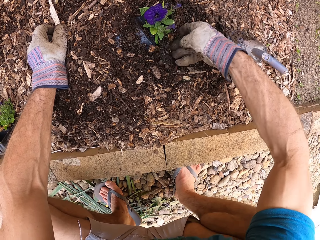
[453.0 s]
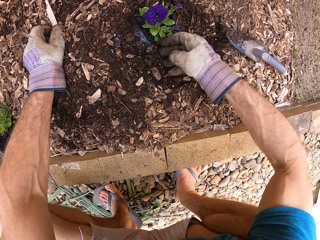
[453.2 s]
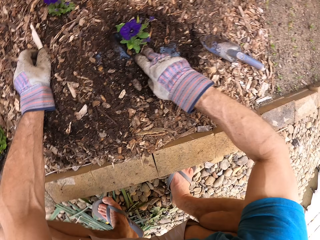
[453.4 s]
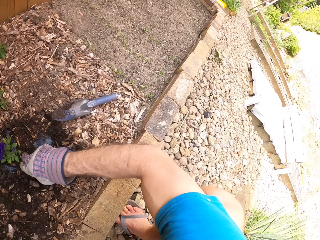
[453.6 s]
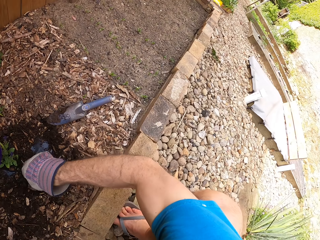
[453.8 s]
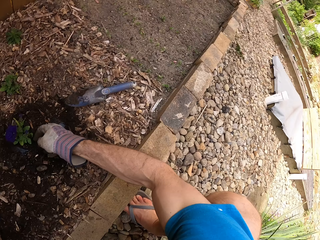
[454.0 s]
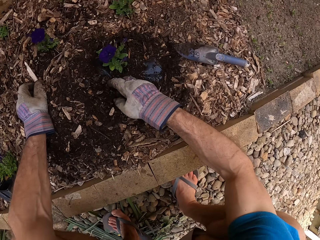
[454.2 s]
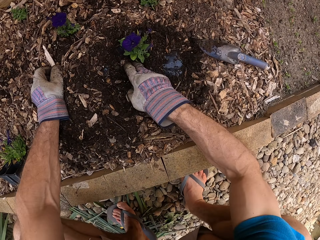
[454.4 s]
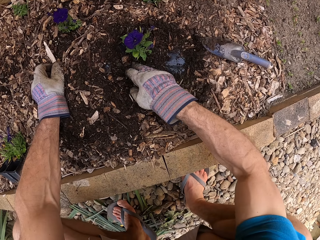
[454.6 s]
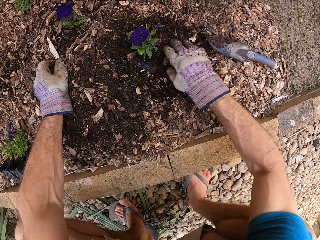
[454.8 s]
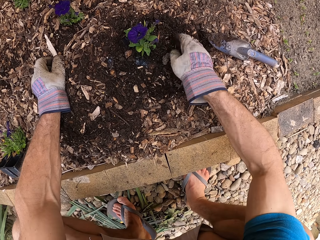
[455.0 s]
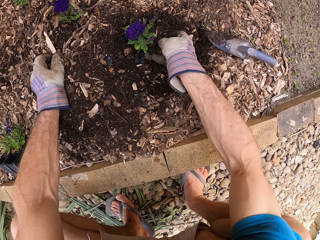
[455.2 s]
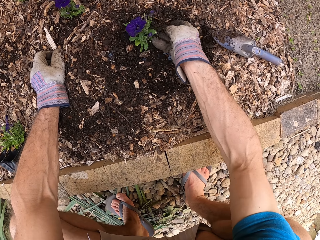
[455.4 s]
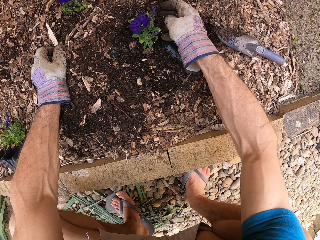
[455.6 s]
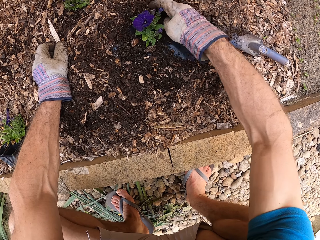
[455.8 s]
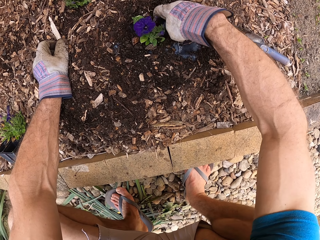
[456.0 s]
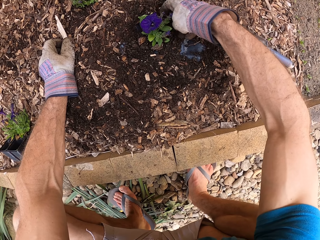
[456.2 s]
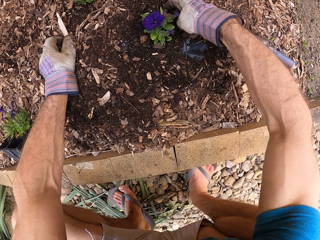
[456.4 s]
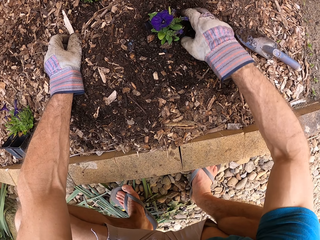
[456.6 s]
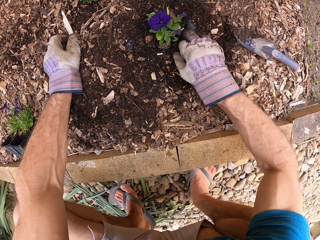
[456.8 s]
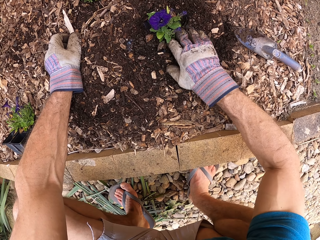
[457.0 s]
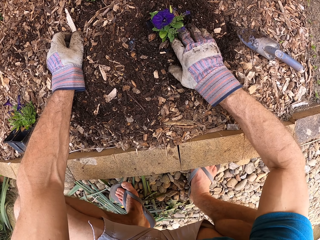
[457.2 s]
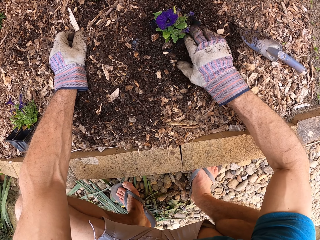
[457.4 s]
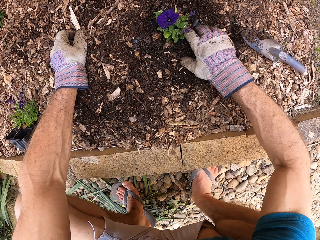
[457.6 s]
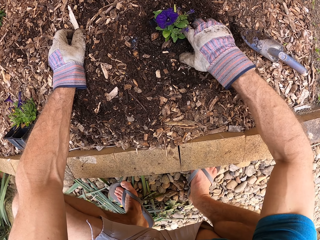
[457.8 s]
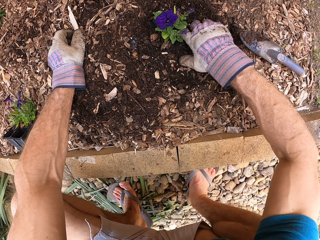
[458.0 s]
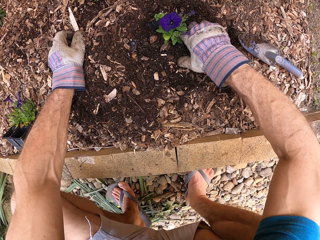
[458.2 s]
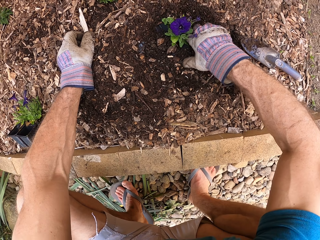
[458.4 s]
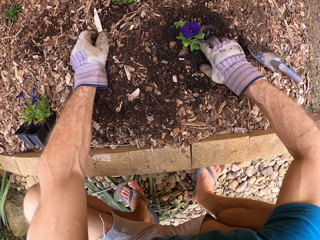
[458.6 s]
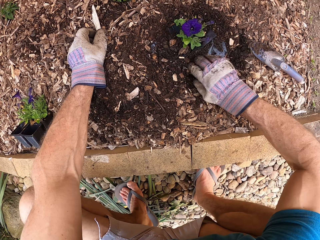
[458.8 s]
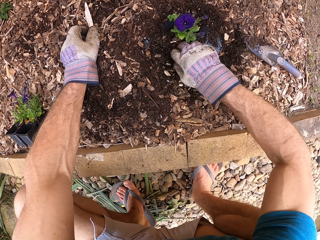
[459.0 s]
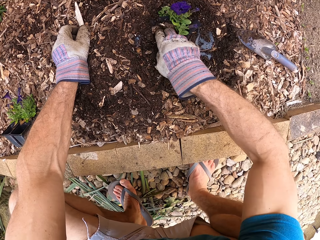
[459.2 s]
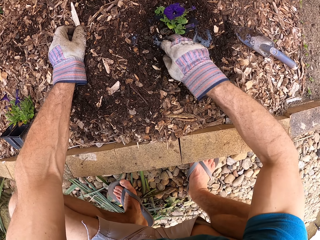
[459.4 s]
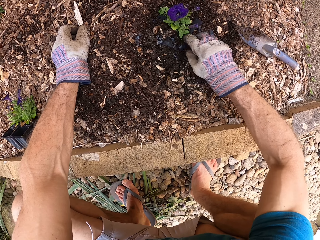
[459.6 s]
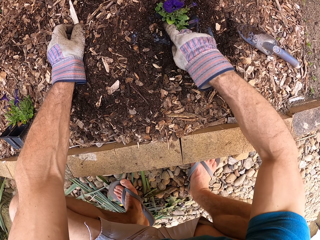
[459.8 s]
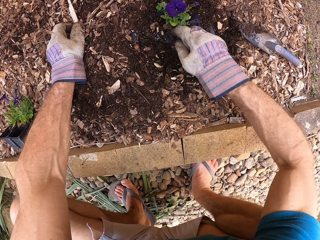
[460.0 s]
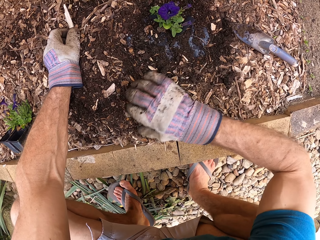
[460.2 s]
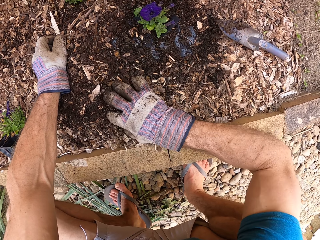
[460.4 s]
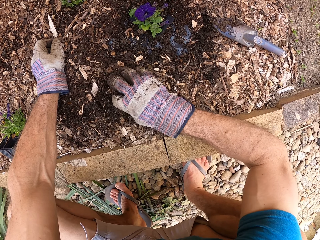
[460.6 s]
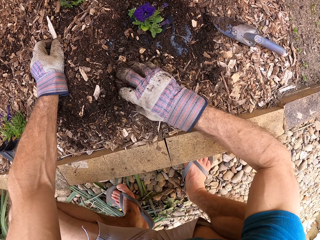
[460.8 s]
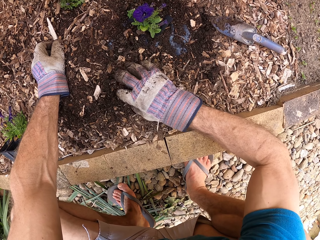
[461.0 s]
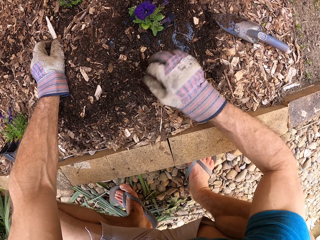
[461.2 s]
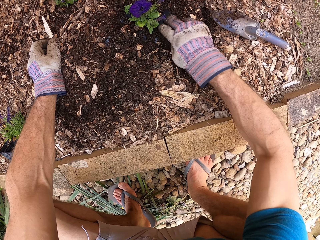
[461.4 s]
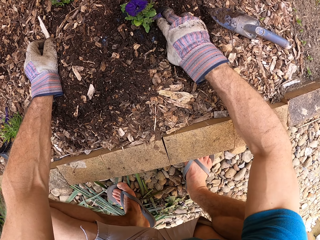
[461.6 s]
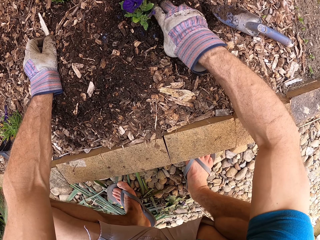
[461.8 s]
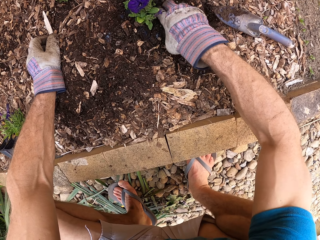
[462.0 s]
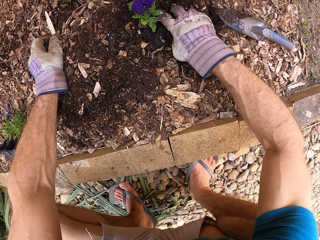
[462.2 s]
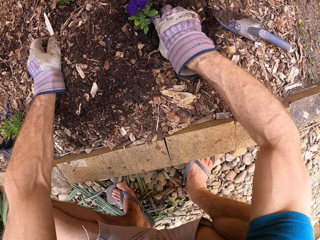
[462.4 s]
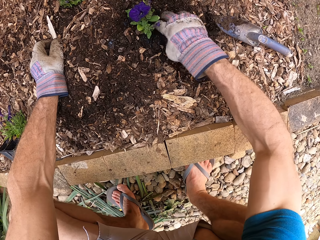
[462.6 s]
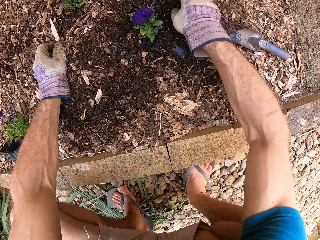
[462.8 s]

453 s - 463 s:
The camera wearer looks around.

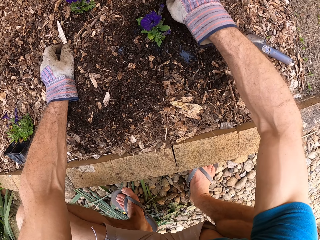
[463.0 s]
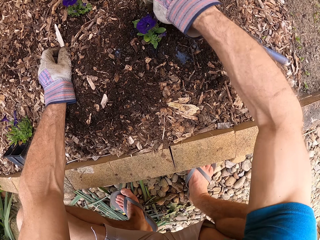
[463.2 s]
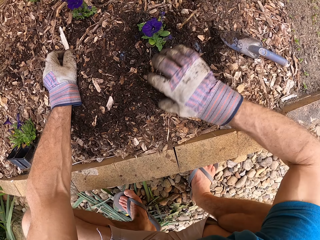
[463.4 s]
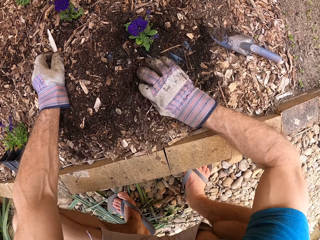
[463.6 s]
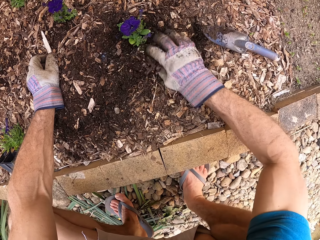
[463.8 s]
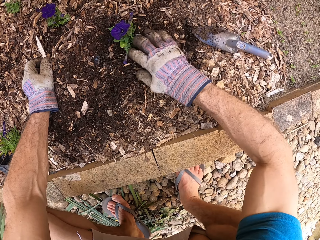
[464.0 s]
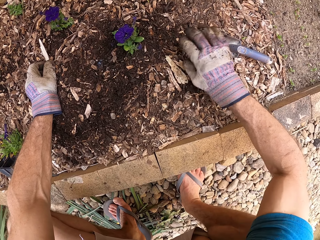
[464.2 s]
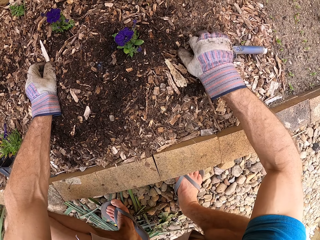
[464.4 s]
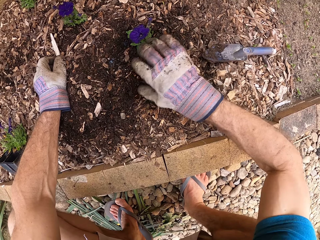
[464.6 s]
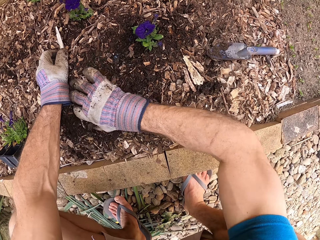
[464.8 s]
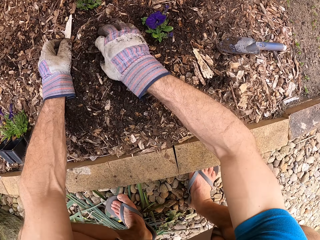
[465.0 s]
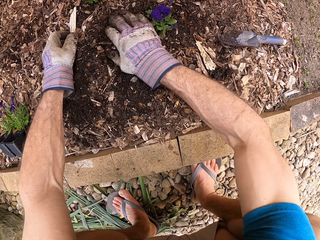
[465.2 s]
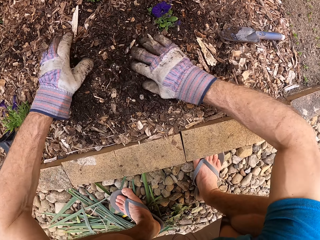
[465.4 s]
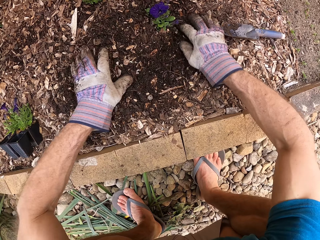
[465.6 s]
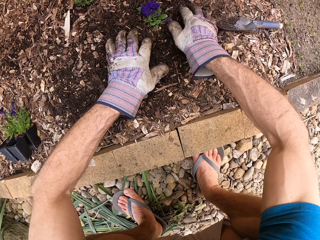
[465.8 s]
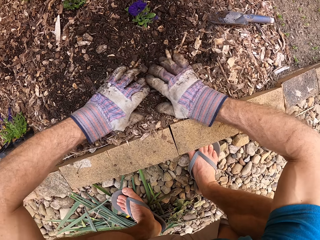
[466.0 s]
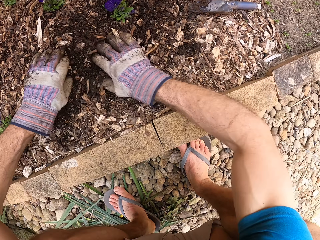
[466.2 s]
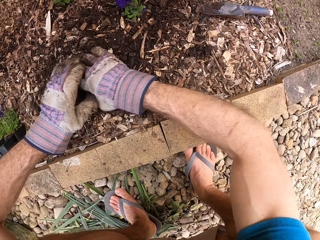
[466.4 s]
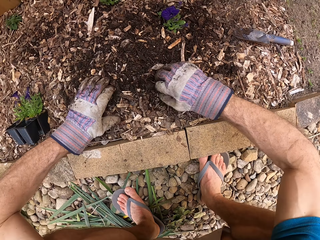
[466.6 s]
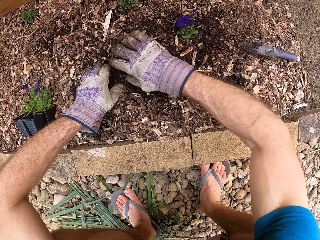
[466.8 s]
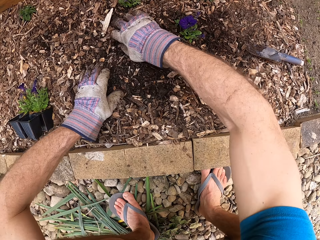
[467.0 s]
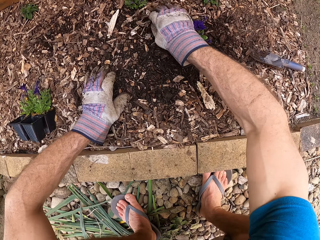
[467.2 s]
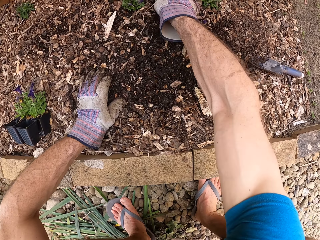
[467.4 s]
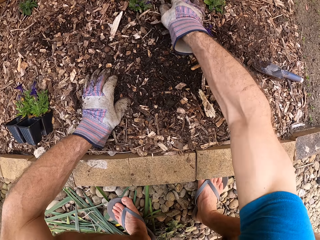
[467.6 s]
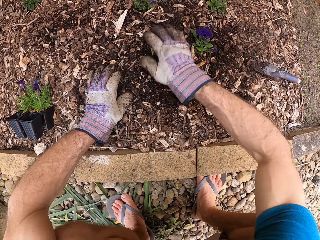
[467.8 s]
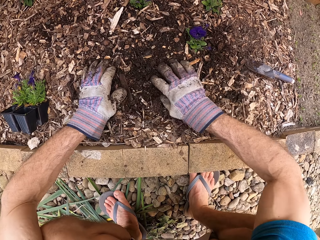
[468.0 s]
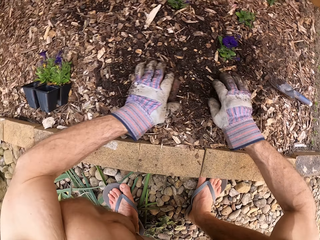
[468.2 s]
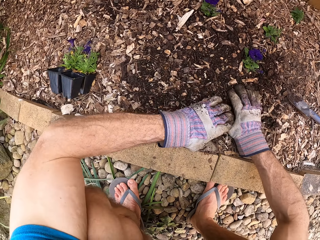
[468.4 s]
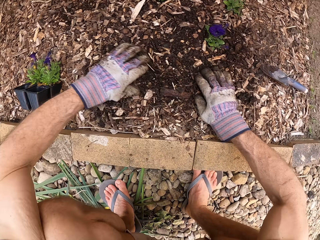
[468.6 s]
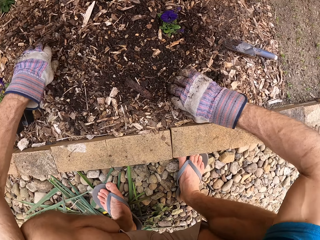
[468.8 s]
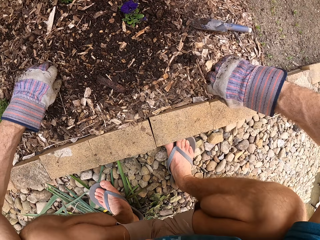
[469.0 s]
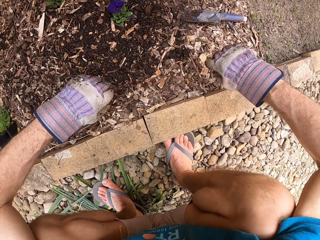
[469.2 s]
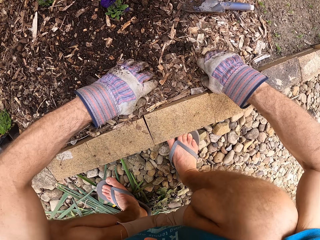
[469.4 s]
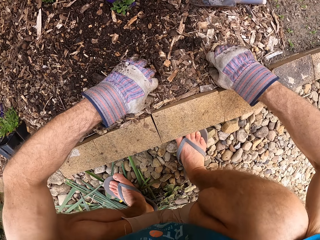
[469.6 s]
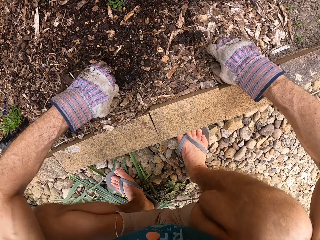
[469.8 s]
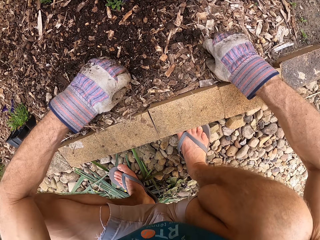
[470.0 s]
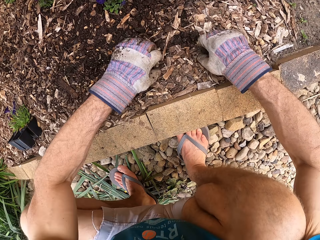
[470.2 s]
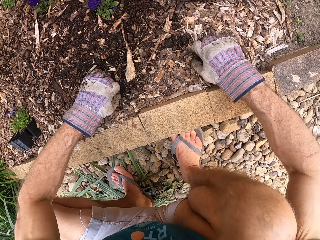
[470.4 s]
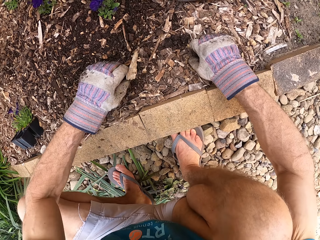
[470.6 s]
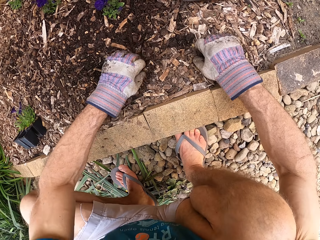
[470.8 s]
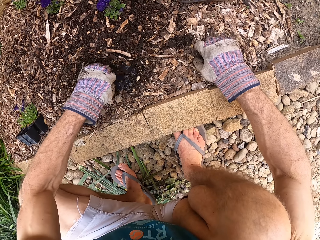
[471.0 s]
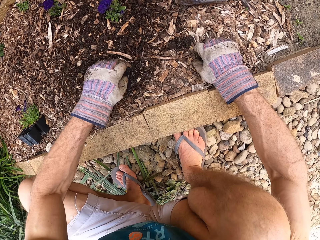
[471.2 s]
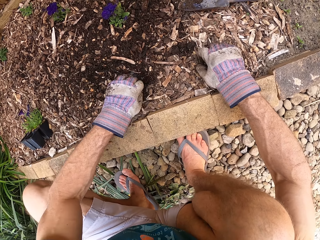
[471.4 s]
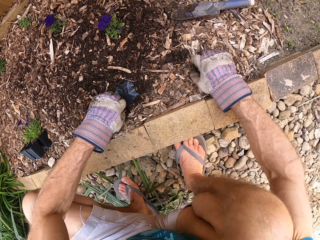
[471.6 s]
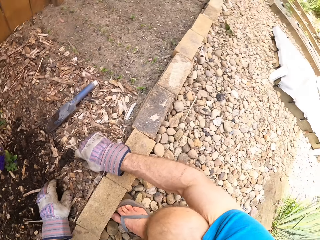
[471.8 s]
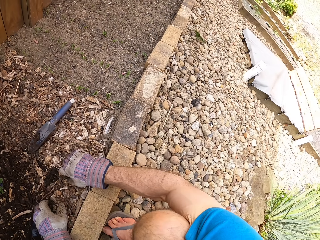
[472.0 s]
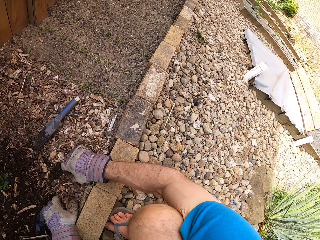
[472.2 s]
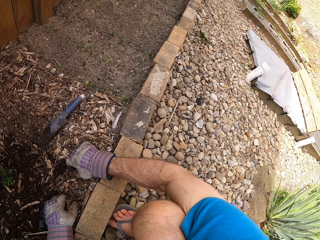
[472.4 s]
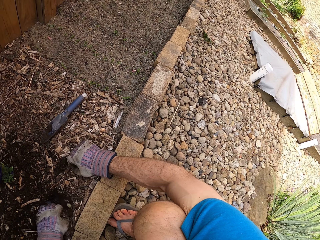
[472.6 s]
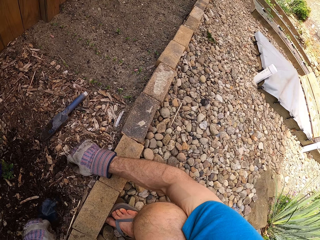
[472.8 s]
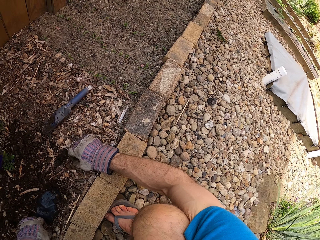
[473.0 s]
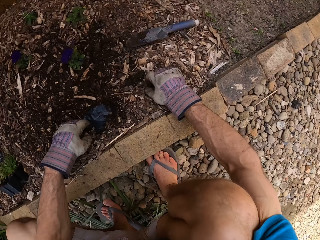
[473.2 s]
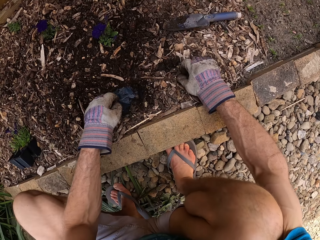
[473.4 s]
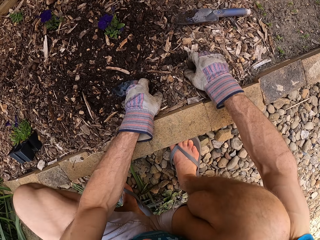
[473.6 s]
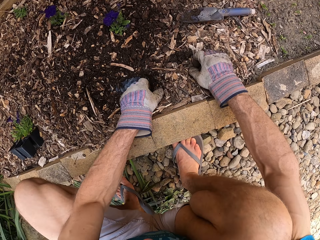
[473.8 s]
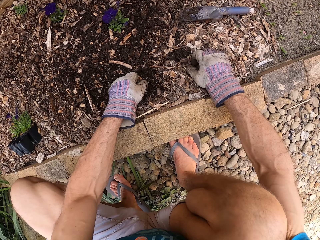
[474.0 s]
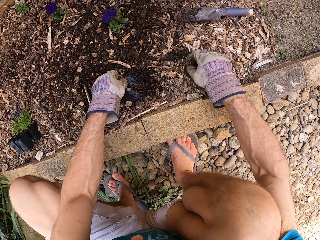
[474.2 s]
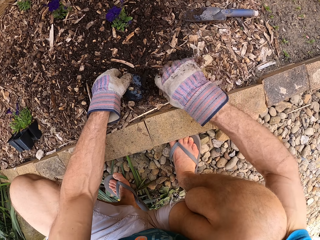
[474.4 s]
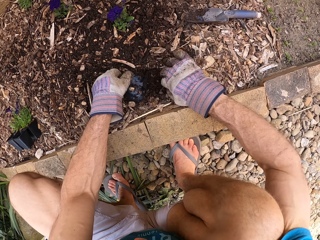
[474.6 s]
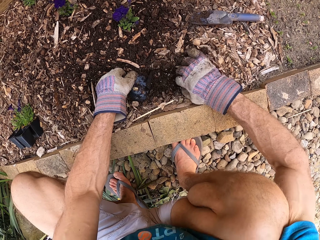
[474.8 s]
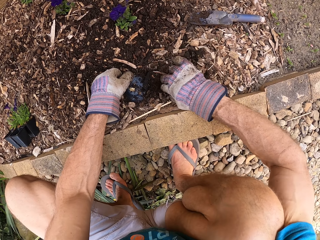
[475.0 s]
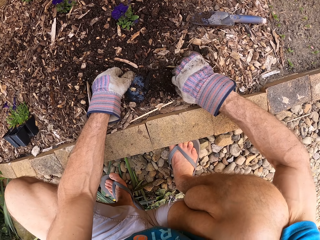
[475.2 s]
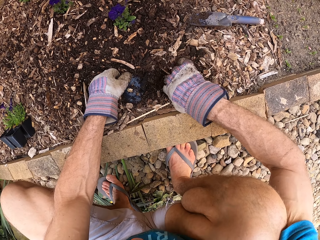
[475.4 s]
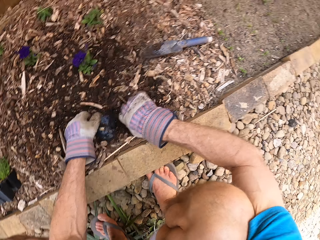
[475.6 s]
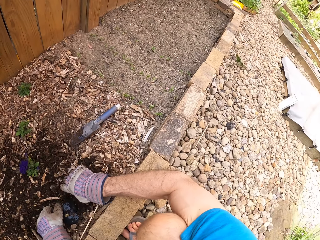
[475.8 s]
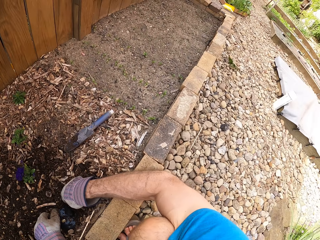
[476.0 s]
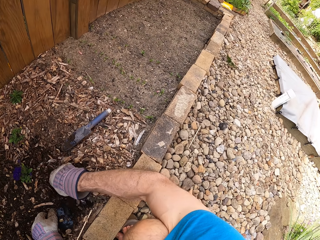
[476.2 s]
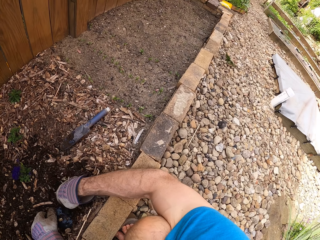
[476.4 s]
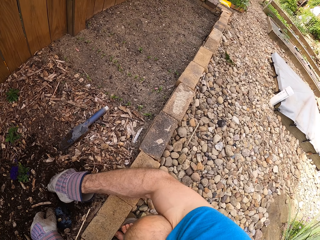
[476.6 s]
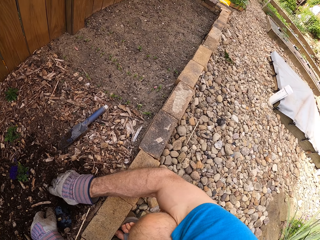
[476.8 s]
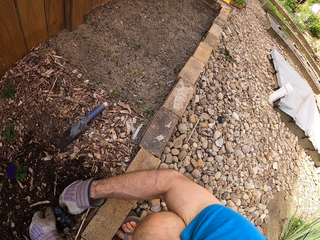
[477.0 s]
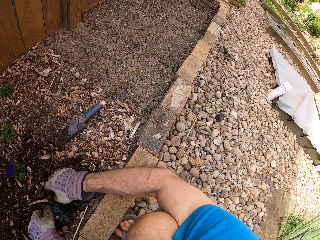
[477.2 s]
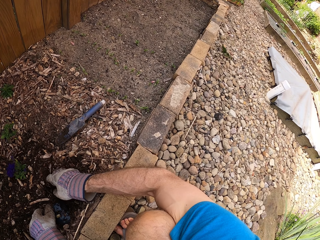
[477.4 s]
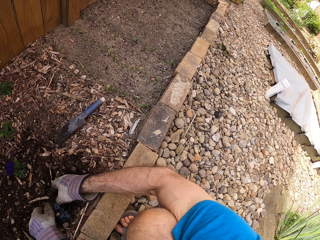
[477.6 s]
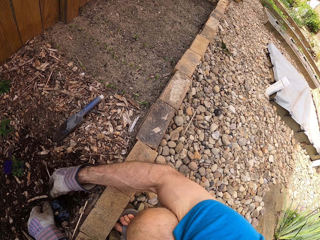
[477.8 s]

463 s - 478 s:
The camera wearer spreads the soil or mulch with his hands. He pulls his hand off the soil. He moves the mulch with the hands. He digs the soil with his hand. He holds sawdust with his hand. He turns. He digs the sawdust with his hands.
